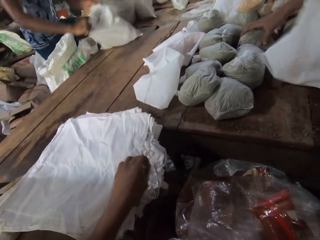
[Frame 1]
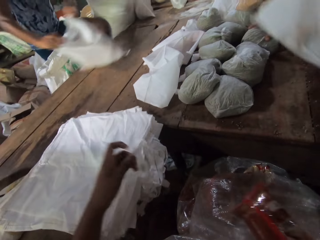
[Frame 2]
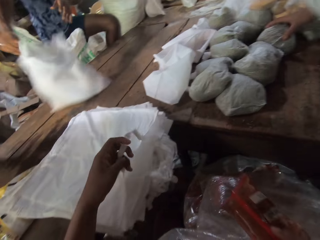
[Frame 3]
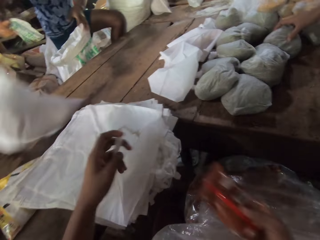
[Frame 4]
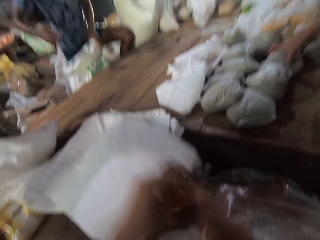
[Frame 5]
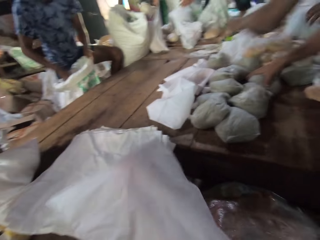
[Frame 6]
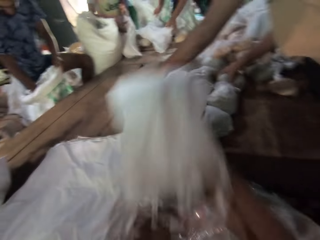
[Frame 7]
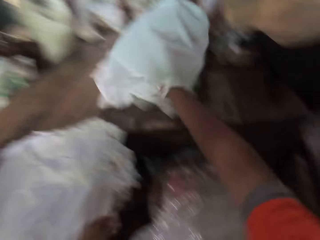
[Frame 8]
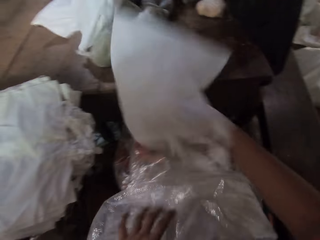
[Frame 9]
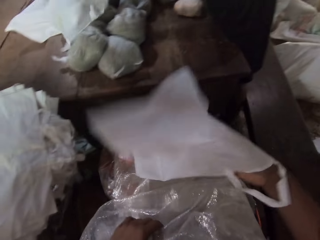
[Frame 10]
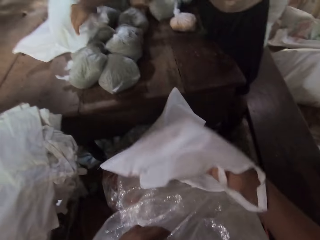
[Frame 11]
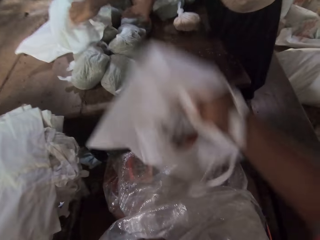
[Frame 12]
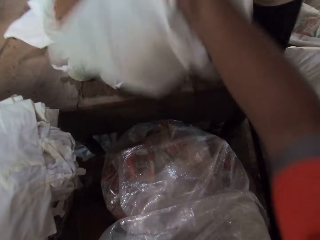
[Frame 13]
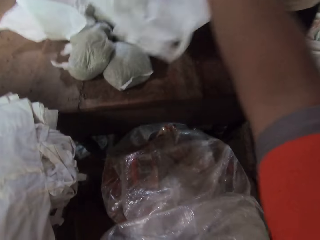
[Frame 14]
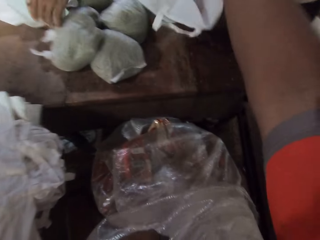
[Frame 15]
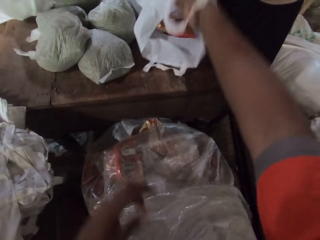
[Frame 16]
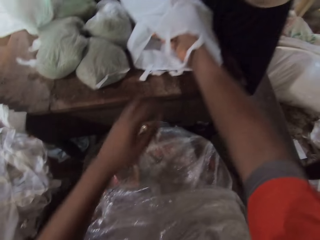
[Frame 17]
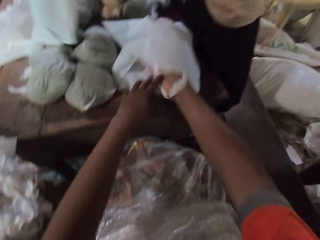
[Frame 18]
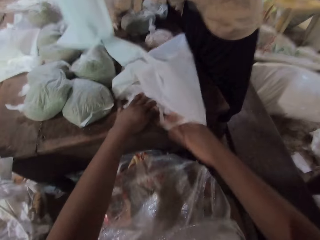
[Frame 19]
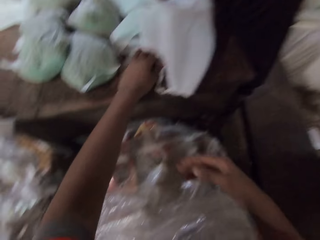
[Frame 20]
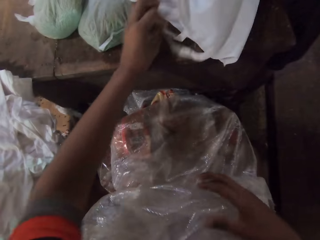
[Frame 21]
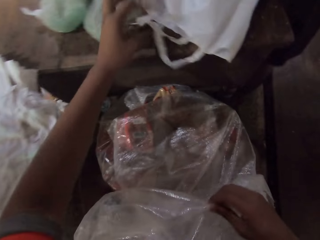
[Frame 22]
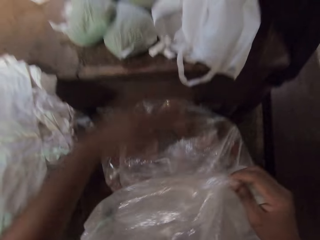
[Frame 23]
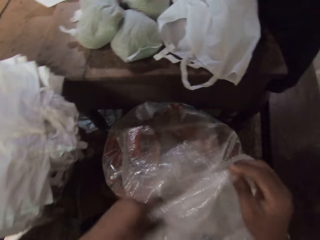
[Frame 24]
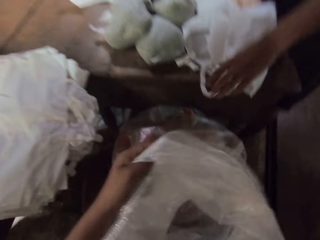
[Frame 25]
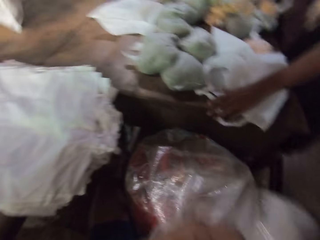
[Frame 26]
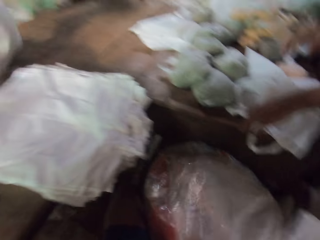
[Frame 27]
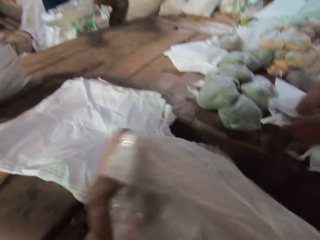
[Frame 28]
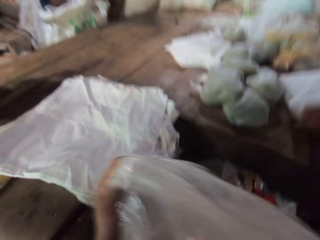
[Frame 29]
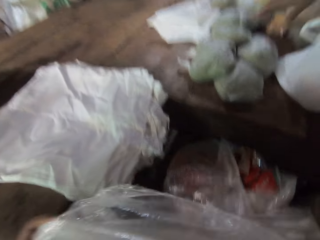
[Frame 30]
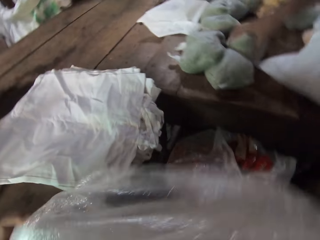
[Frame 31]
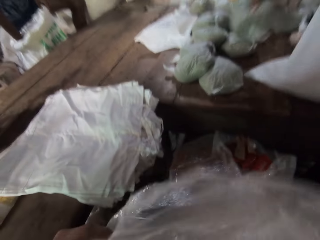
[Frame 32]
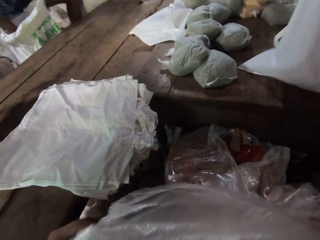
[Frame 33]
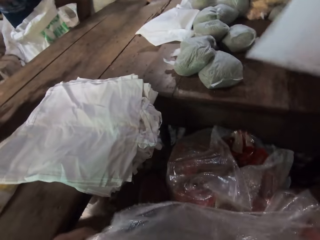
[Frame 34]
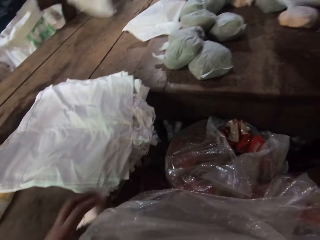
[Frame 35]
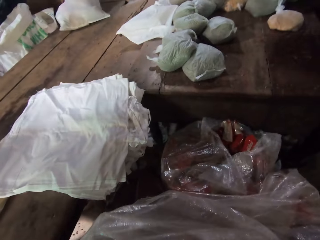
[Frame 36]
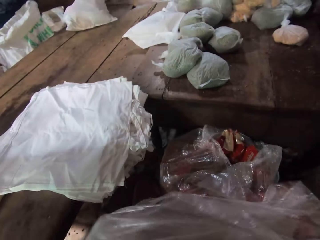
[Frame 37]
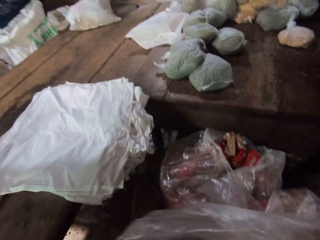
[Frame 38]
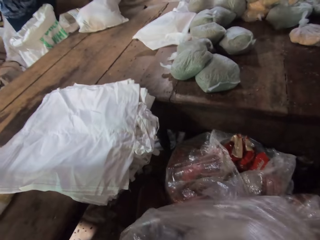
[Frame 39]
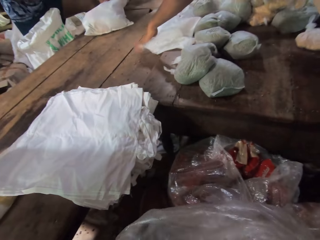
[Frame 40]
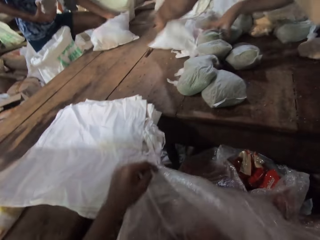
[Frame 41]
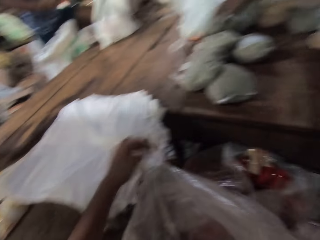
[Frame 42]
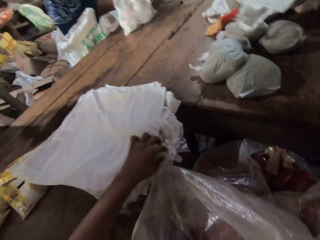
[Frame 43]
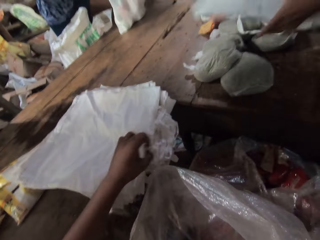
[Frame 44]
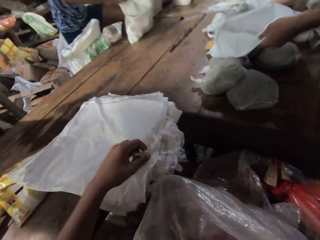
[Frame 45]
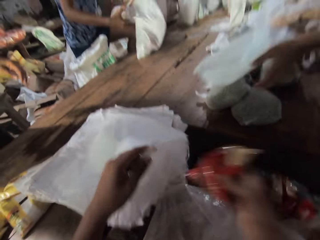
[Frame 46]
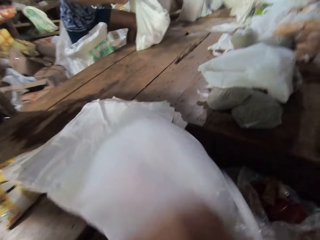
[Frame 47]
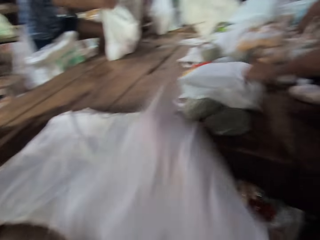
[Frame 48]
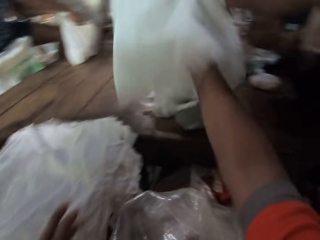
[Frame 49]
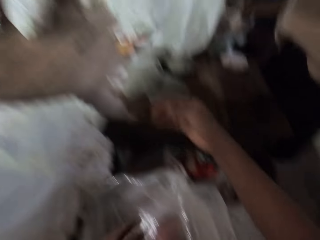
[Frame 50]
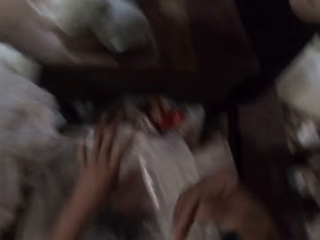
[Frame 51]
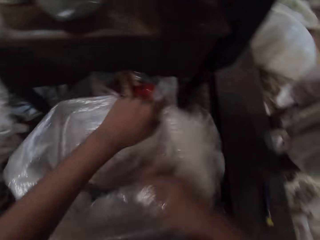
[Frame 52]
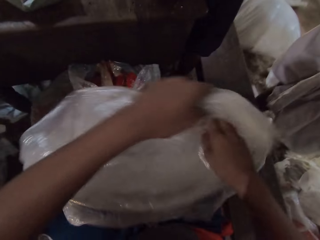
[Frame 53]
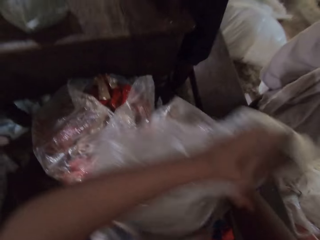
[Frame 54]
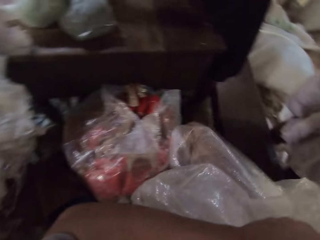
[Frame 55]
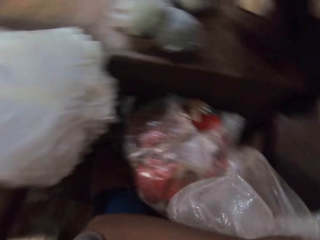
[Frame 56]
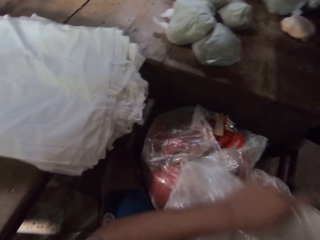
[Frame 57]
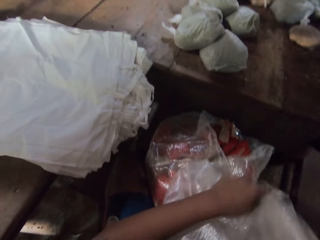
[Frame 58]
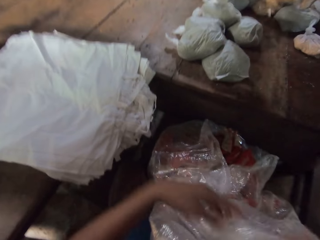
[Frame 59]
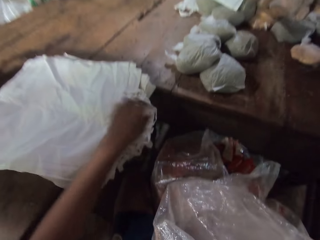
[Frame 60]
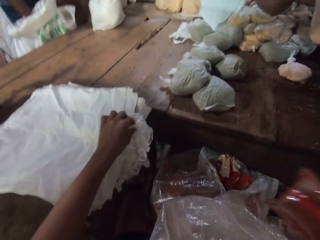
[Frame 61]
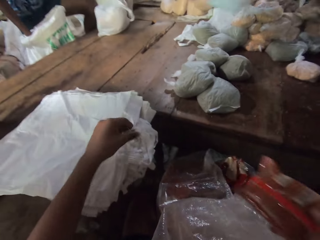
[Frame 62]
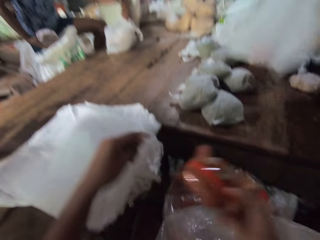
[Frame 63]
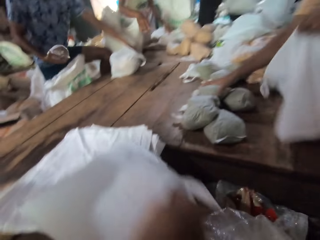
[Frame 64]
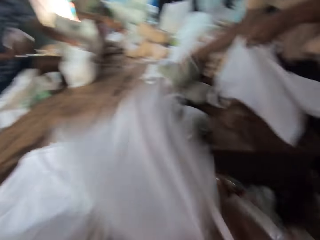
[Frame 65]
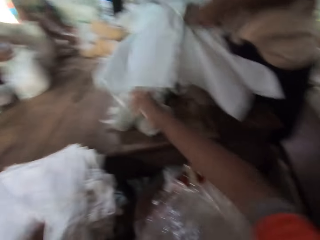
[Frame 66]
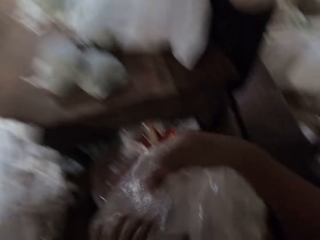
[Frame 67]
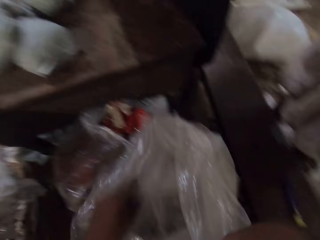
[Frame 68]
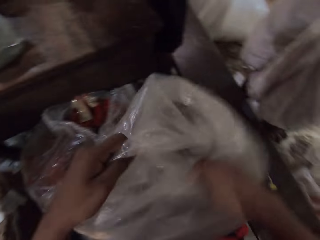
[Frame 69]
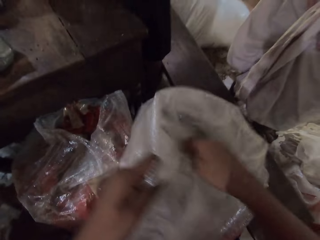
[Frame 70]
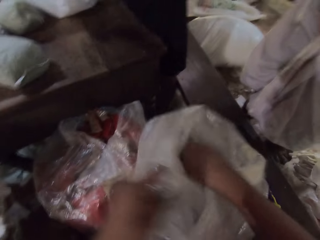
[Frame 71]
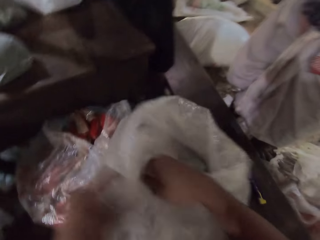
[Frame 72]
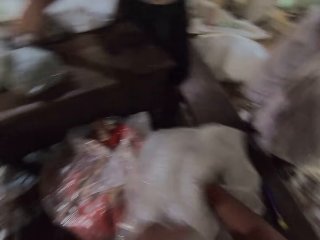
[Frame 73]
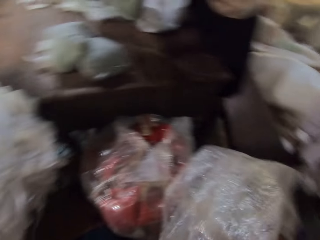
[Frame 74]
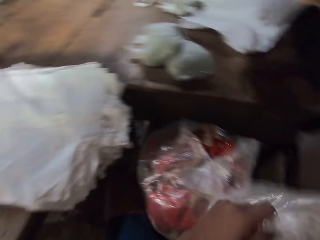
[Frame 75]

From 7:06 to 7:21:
The man moves a carrier bag on the table with his hands. The camera wearer picks the carrier bag from the table with his left hand. He picks a pack of chips from the sack with his right hand. He drops the pack of chips in his right hand in the carrier bag in his left hand. He throws the carrier bag on the table with his right hand. He drops the carrier bag on the table with his right hand. He adjusts the sack with his hands. Another man picks the carrier bag from the table with his left hand. The other man picks a pack of broken wheat from the table with his left hand. The first man picks the pack of broken wheat from the sack on the ground with his right hand. The other man picks the carrier bag from the table with his left hand. The other man picks the pack of broken wheat from the table with his right hand. The first man adjusts the carrier bag on the table with his left hand. The camera wearer picks the pack of chips from the sack with his right hand. He picks the carrier bag from the table with his left hand. He drops the pack of chips in his right hand in the carrier bag in his left hand. The first man drops the pack of broken wheat in his right hand in the carrier bag in his left hand. The camera wearer throws the carrier bag on the table with his right hand. He picks the pack of chips from the sack with his right hand. He picks the carrier bag from the table with his left hand. The first man moves the pack of broken wheat from the sack on the ground to the carrier bag on the table with his right hand. The camera wearer drops the pack of chips in his right hand in the carrier bag in his left hand. He throws the carrier bag on the table with his right hand.

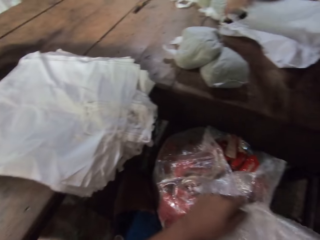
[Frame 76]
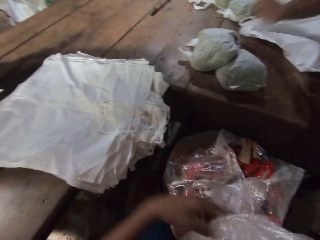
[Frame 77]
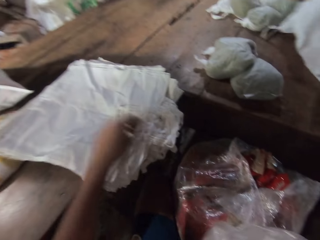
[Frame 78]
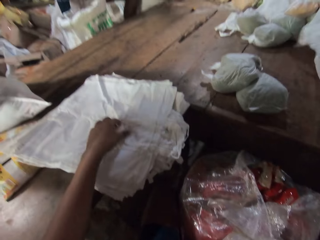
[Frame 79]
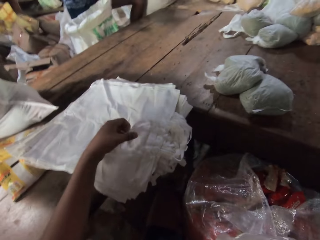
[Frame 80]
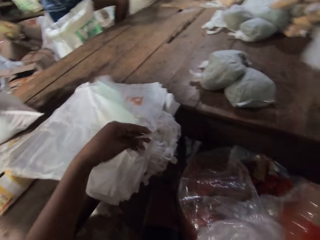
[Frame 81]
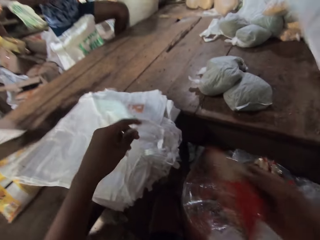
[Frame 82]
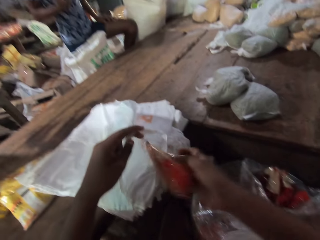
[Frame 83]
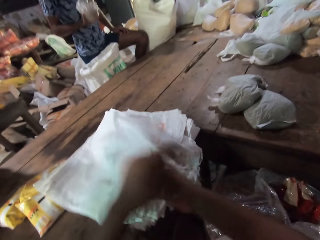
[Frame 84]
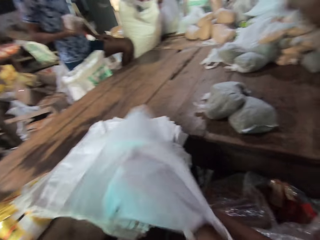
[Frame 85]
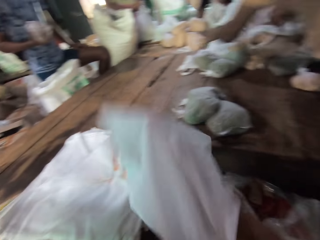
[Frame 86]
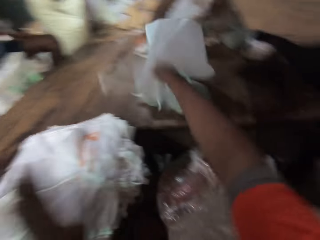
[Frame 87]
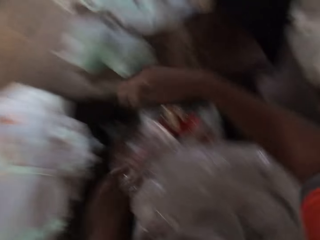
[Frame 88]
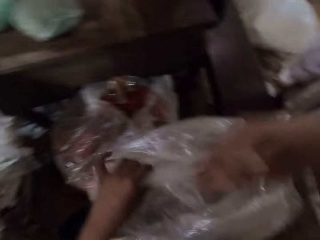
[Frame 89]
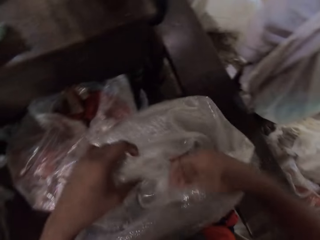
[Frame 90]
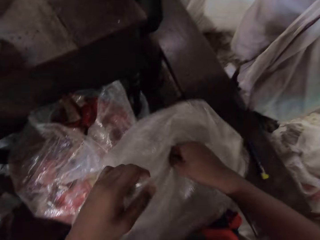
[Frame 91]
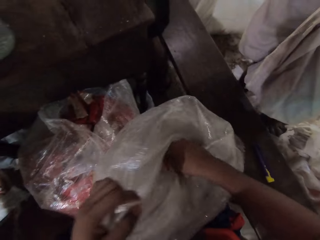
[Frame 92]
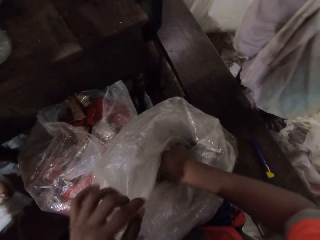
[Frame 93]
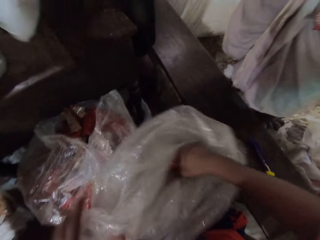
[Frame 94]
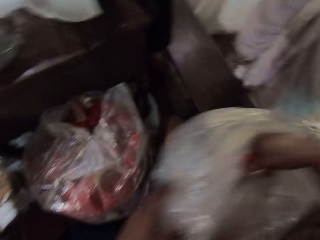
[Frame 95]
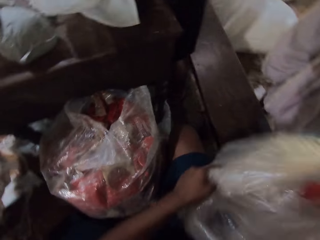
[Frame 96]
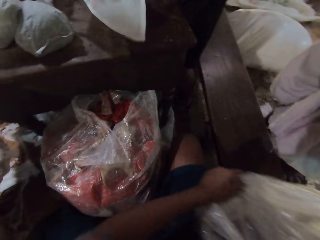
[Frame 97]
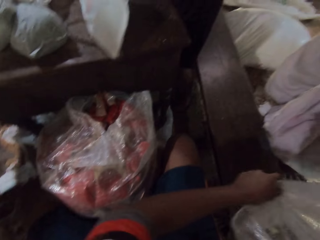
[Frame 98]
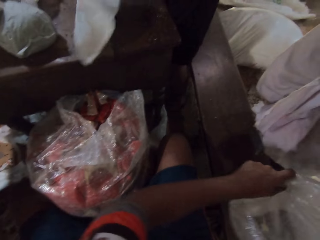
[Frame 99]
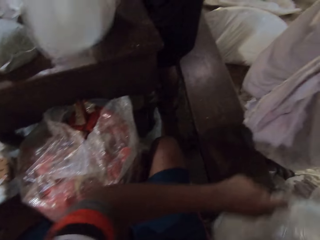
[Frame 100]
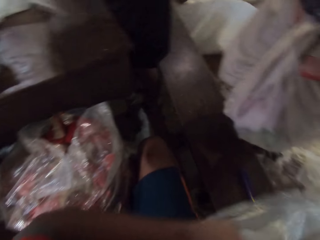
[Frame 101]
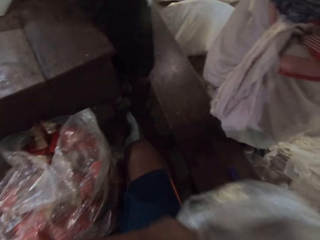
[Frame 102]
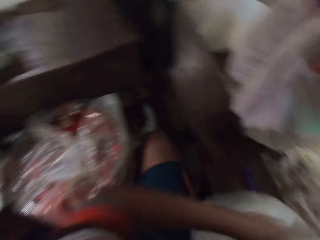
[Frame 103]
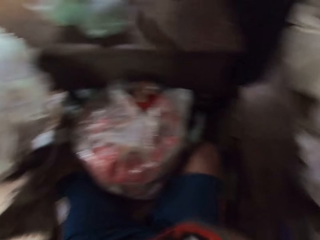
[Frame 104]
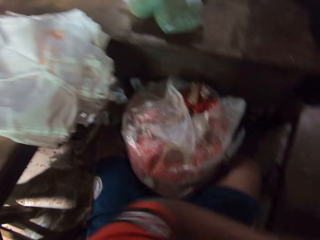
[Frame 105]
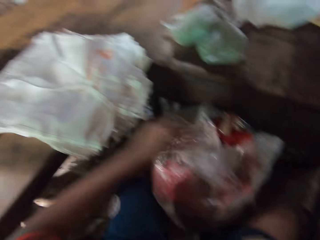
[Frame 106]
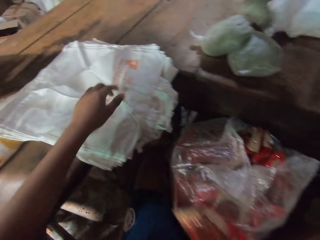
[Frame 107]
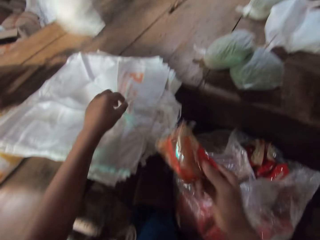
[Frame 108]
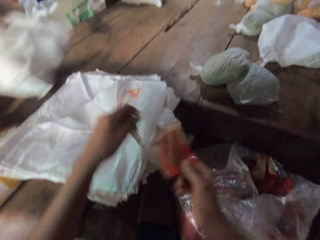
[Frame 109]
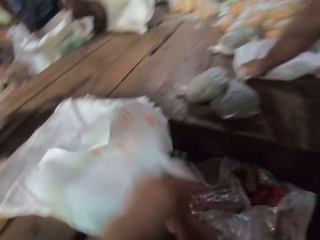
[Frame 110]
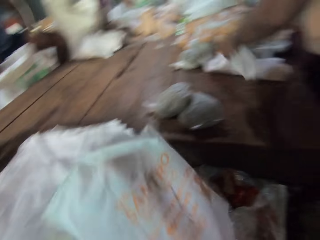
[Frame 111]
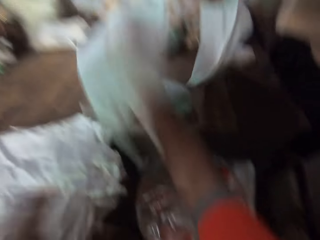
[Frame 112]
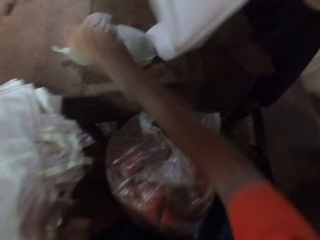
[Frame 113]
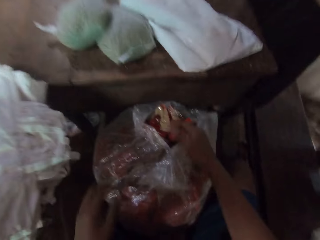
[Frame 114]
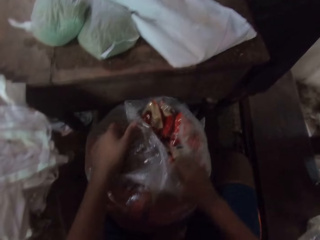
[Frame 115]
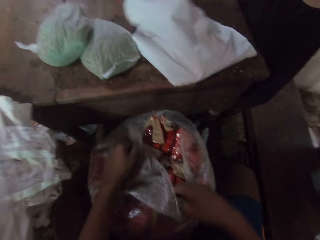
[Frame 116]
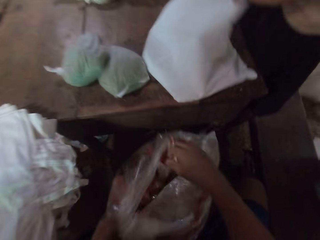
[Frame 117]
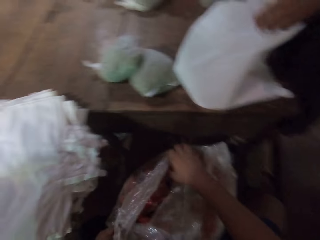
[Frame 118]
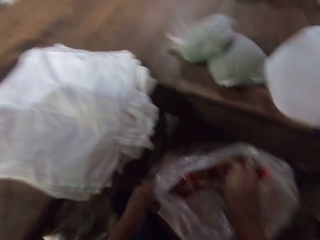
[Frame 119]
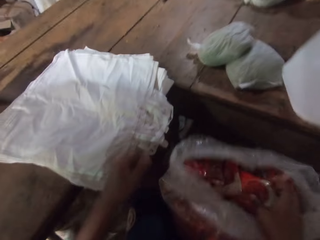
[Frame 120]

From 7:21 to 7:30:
The camera wearer picks a carrier bag or sack bag from the table with his left hand. He drops a pack of chips in his right hand in the carrier bag in his left hand. He throws the carrier bag on the table with his right hand. He dips his hand in the sack. The man moves the carrier bag on the table with his right hand. The camera wearer picks the sack bag. He drops the pack of chips in his right hand in the carrier bag in his left hand. Another man moves the carrier bag on the table with his left hand. The camera wearer throws the carrier bag on the table with his right hand.
